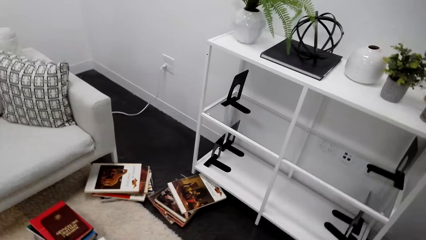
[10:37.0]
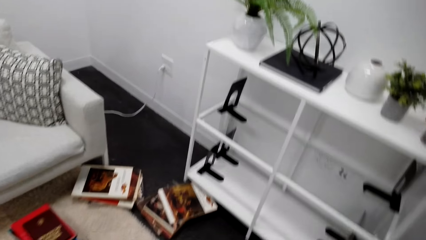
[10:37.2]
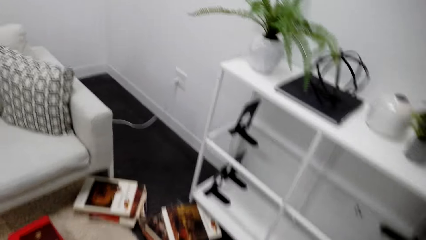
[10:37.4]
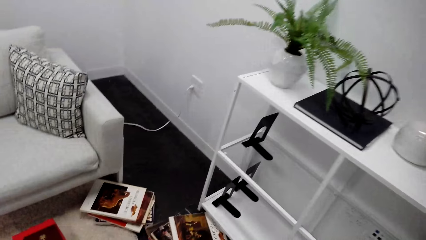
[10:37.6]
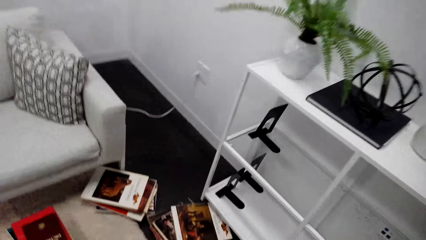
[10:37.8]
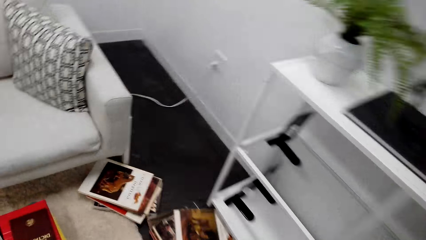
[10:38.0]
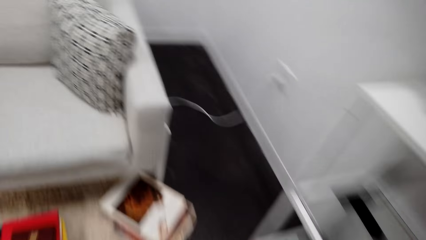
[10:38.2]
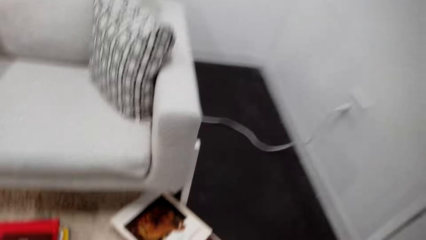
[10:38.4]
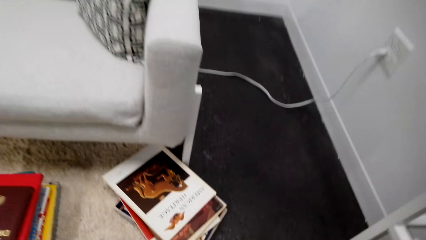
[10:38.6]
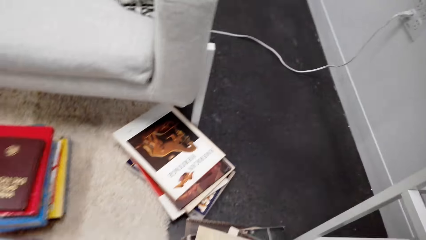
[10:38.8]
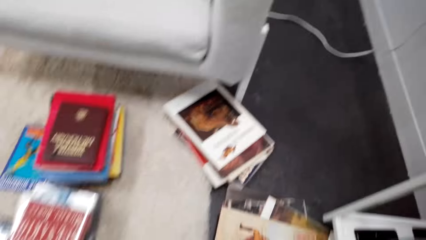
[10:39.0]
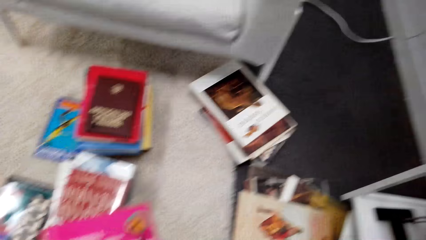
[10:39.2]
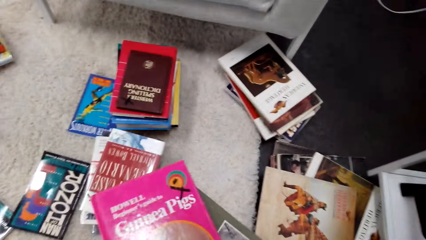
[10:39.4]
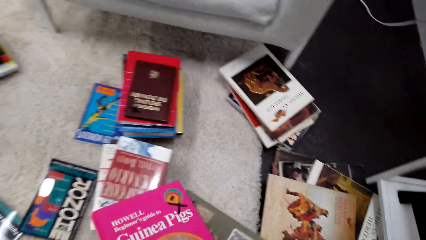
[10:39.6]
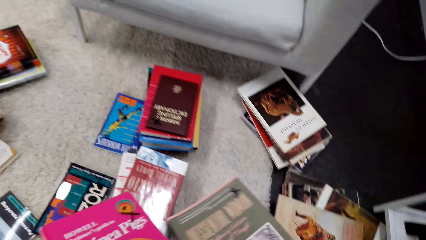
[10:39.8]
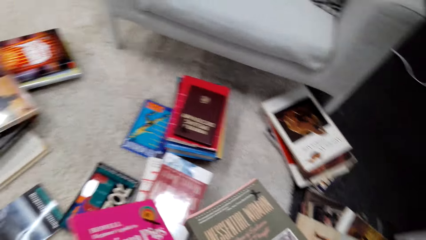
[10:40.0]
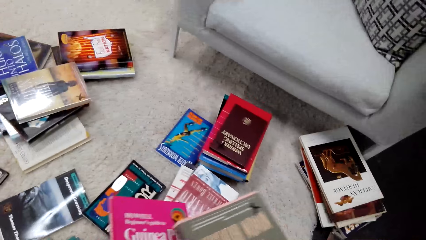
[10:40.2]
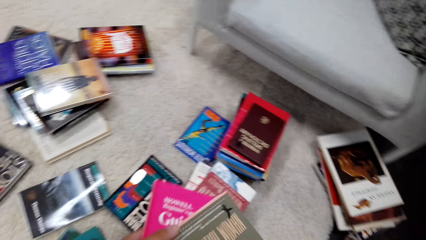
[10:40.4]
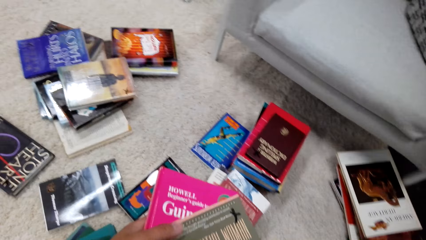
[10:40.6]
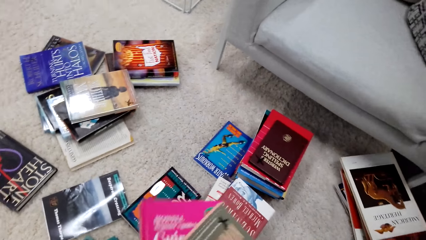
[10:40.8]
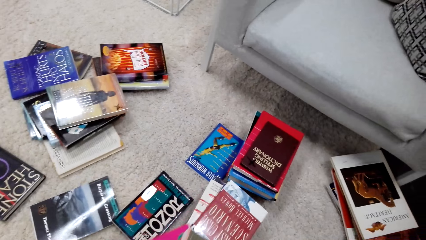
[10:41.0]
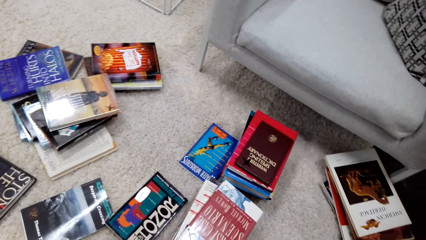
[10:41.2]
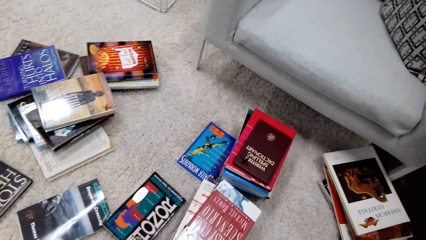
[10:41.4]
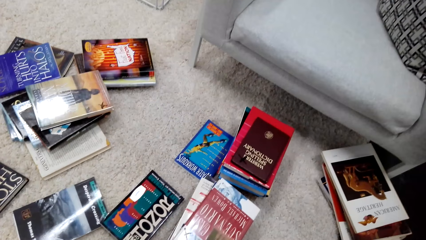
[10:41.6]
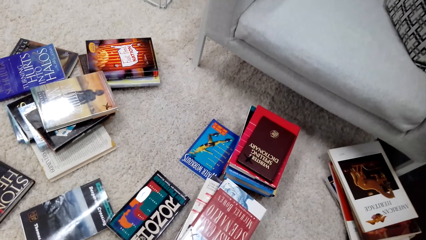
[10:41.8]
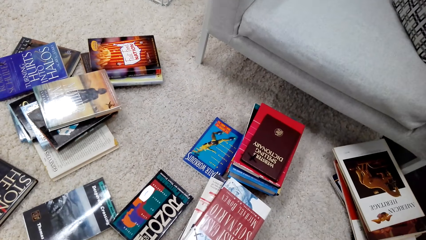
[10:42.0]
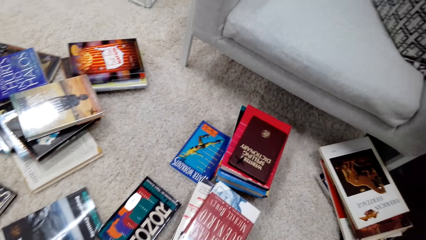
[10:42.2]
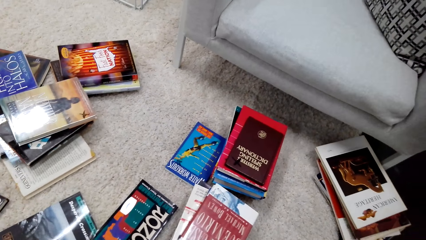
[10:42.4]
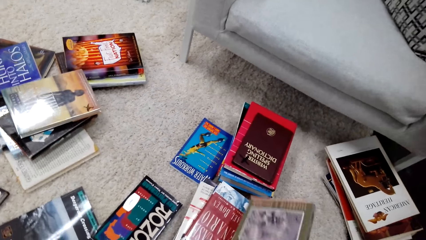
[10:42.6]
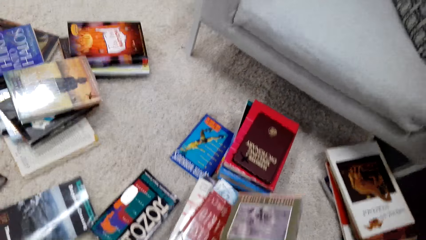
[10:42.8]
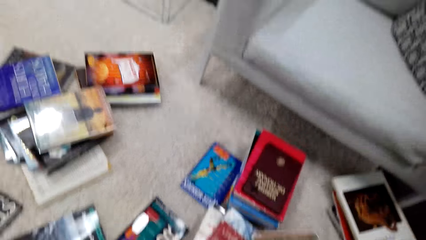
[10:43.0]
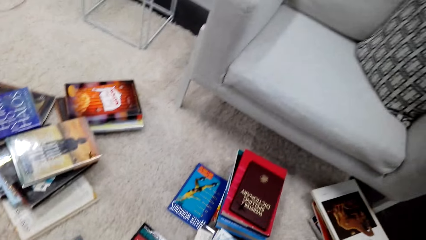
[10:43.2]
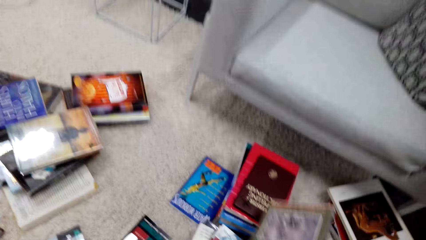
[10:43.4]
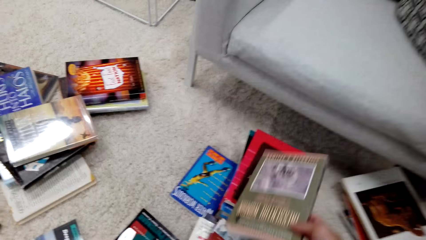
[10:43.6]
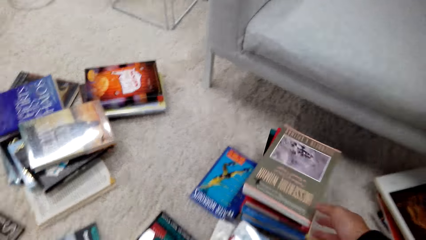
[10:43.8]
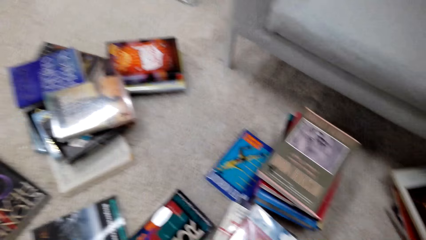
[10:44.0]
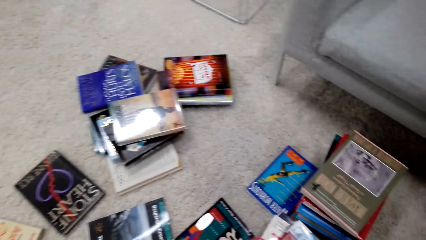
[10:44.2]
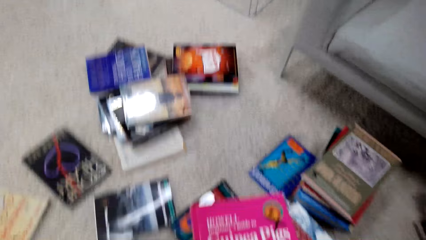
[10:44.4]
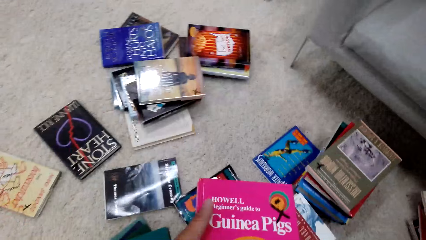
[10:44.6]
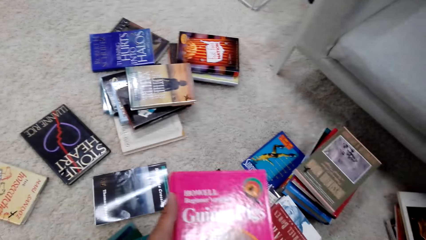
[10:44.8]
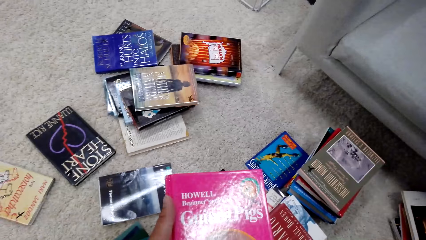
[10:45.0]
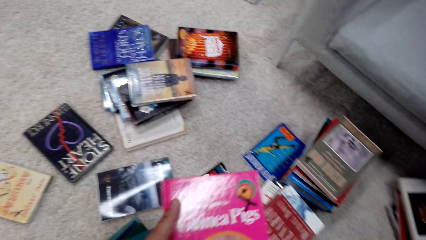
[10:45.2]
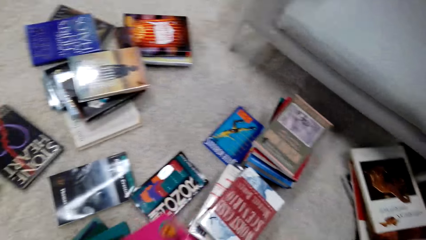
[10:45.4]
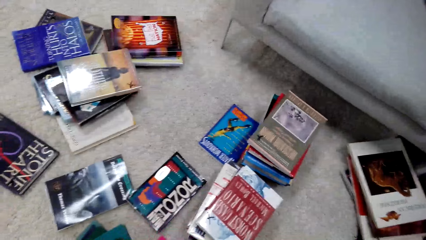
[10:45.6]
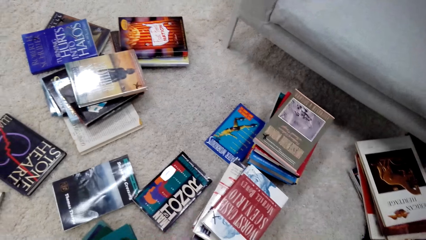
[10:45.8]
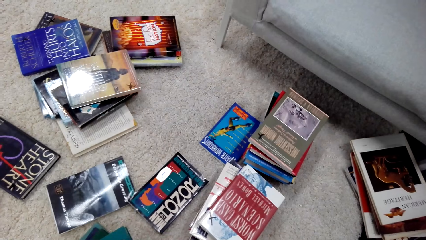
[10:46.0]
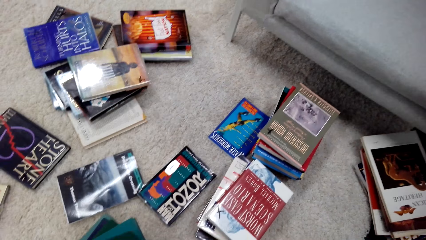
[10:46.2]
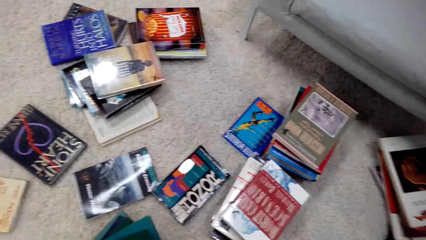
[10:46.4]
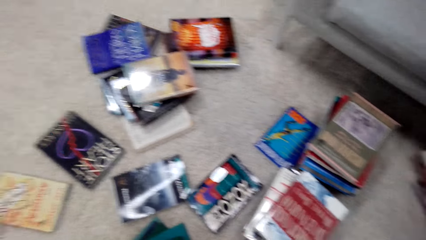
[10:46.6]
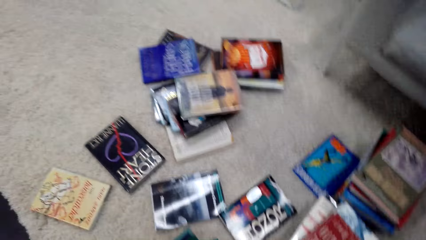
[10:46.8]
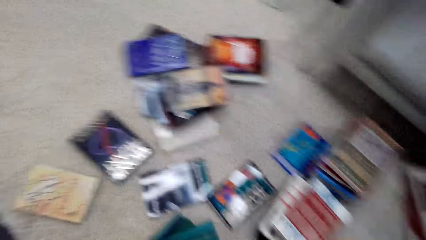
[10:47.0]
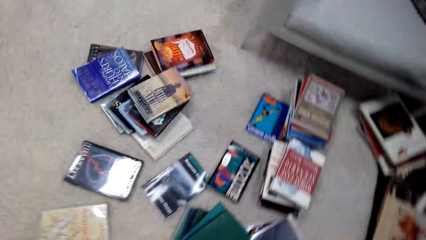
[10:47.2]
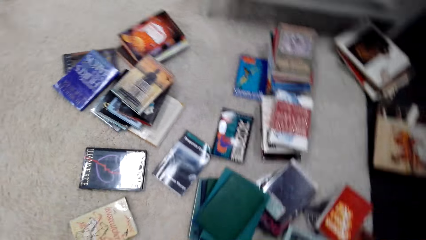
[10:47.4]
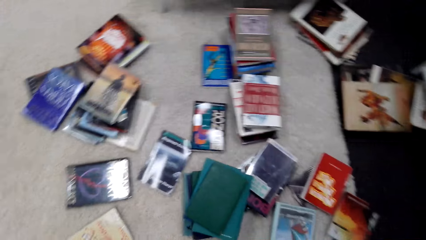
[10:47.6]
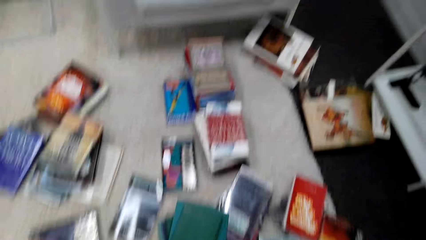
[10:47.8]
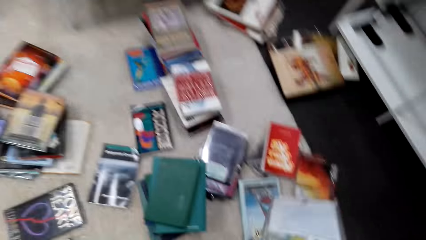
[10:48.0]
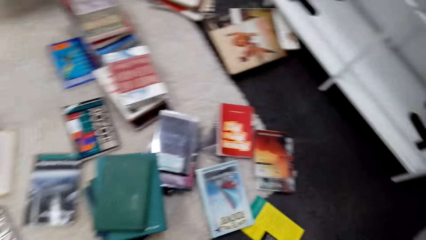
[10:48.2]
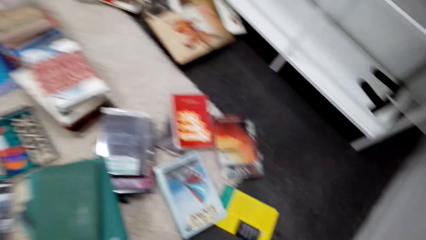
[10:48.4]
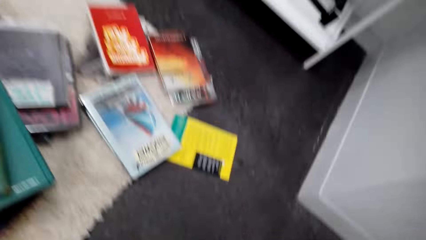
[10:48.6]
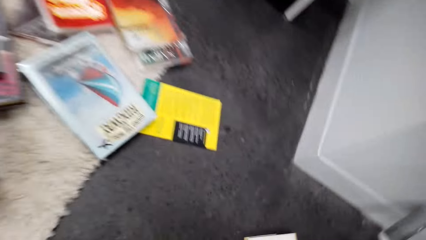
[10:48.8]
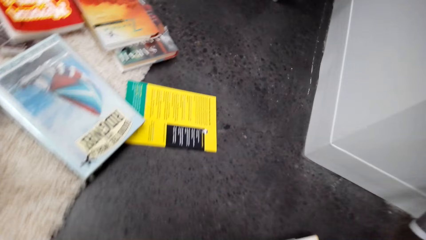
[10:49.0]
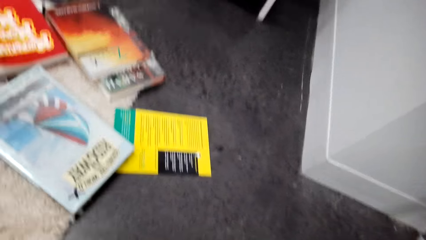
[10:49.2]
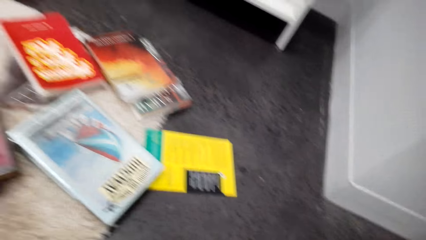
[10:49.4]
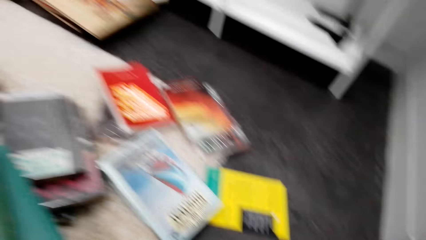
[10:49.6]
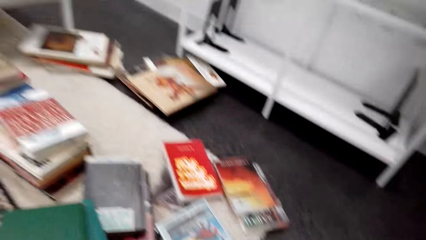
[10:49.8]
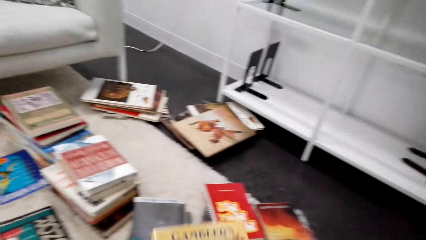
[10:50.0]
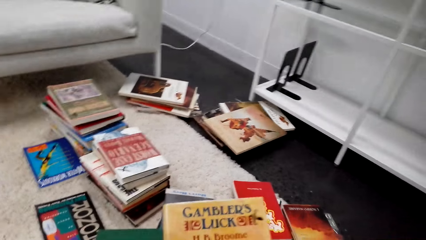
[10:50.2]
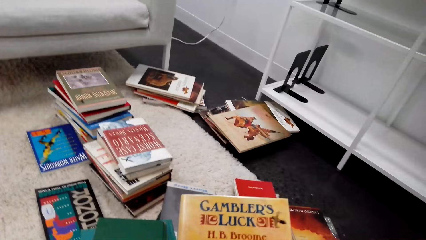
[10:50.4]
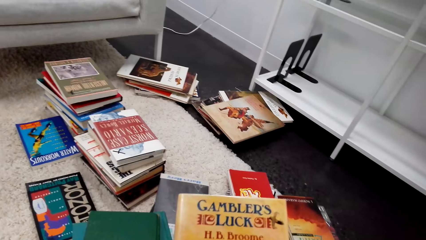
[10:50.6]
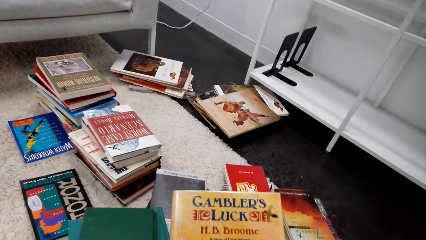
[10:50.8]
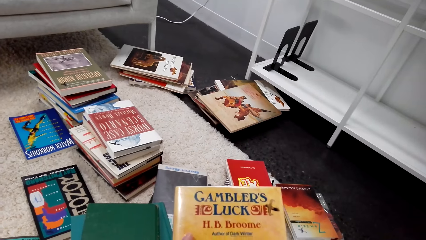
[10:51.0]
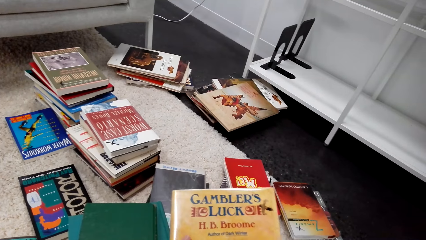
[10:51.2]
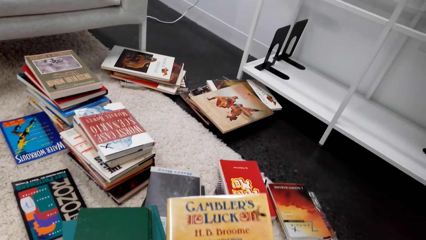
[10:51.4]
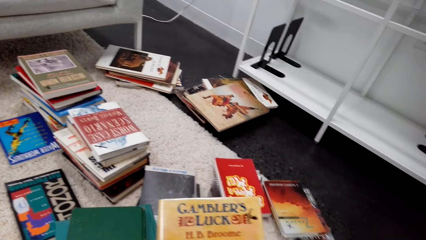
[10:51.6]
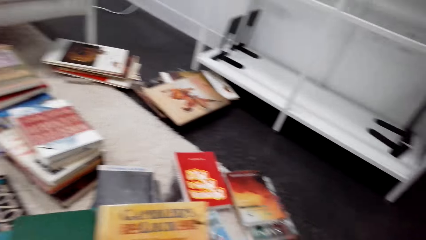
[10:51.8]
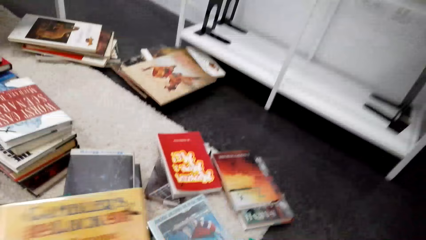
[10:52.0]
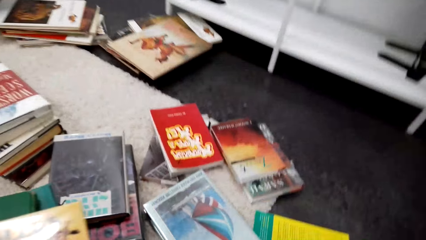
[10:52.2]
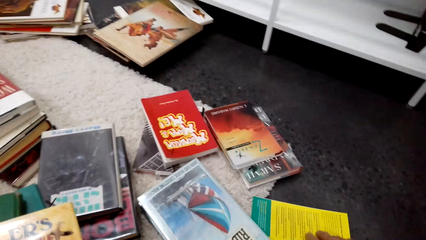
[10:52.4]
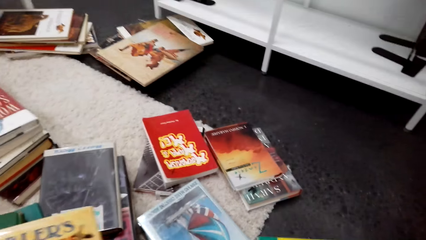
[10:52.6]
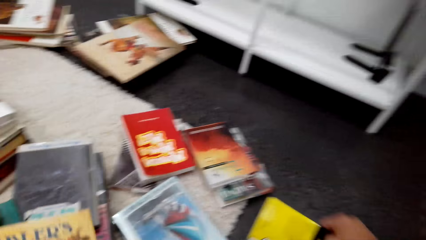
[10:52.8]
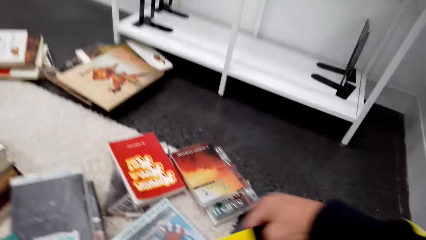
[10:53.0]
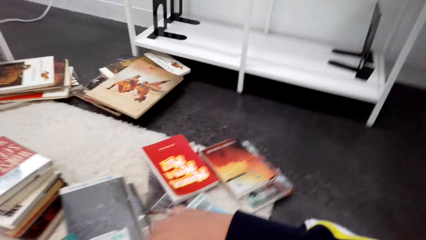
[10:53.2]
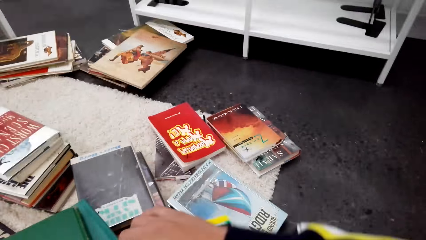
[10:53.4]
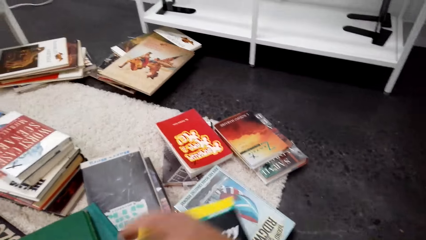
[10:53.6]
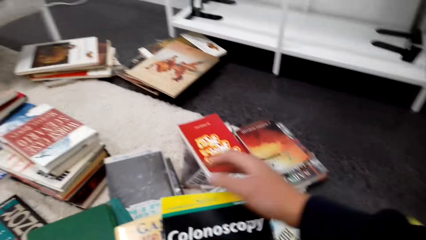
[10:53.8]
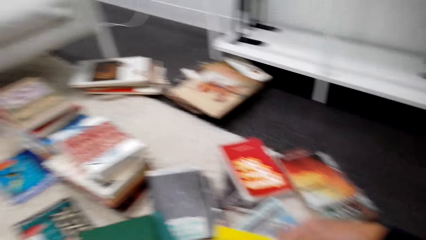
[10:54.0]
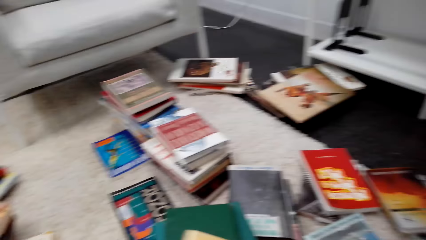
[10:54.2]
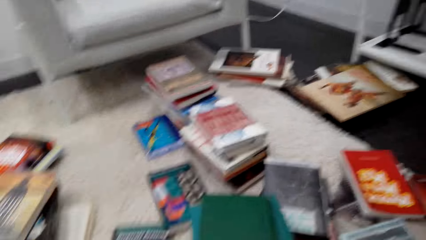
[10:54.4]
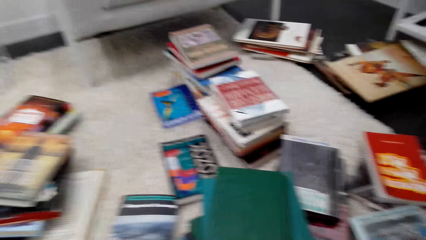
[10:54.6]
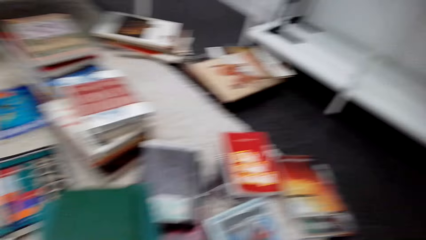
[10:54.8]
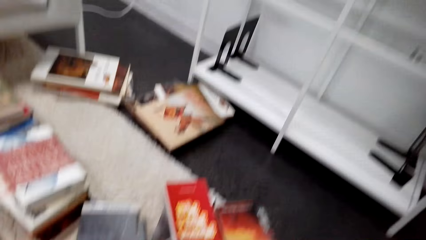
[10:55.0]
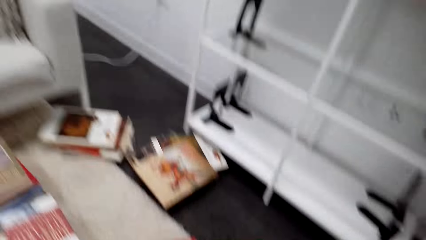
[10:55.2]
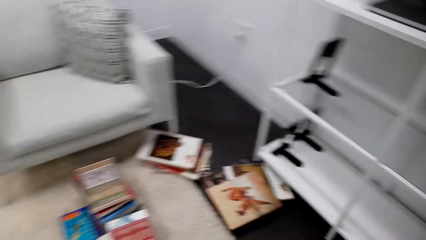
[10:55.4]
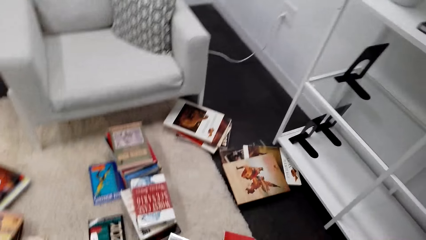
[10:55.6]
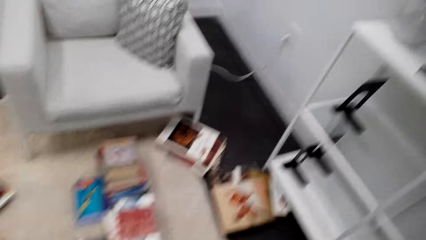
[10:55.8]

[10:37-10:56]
The camera wearer picks up books. They put down a book. They read the book. They pick up the book.
